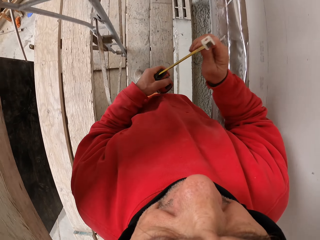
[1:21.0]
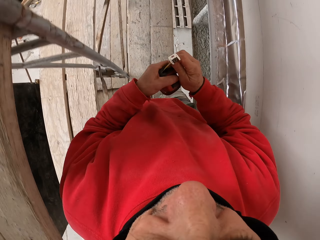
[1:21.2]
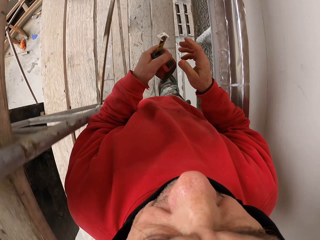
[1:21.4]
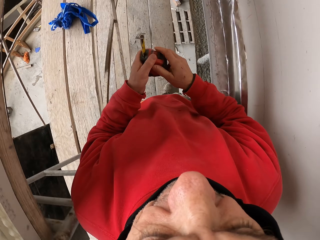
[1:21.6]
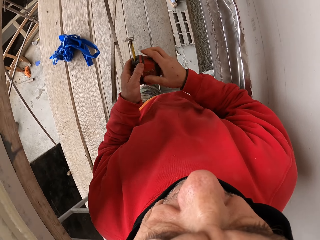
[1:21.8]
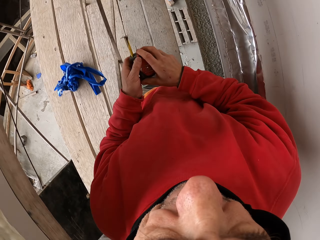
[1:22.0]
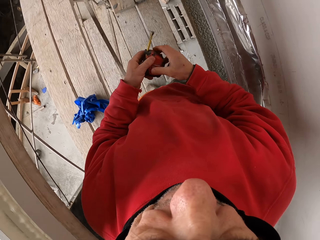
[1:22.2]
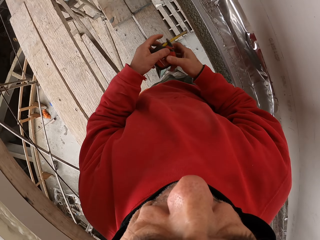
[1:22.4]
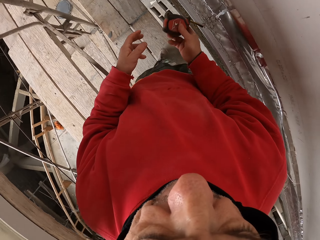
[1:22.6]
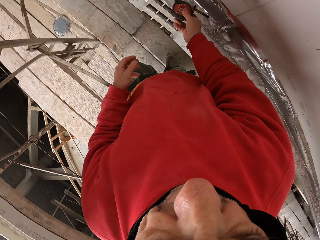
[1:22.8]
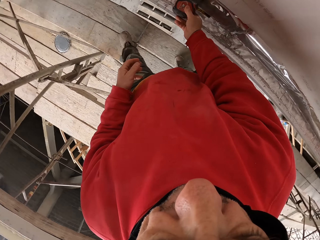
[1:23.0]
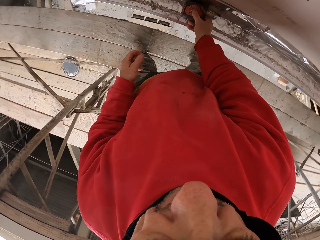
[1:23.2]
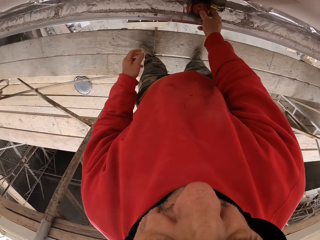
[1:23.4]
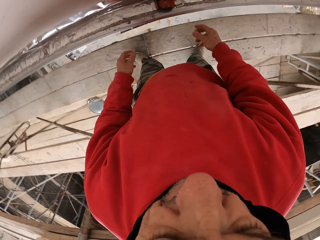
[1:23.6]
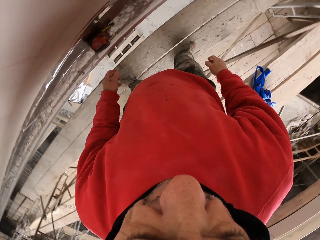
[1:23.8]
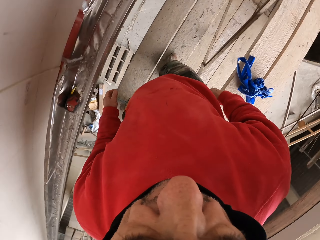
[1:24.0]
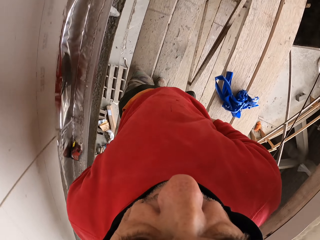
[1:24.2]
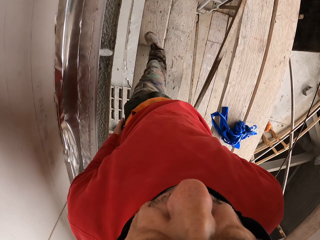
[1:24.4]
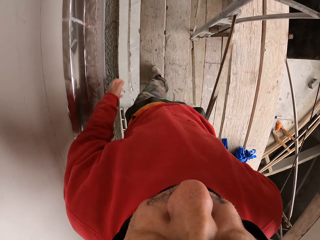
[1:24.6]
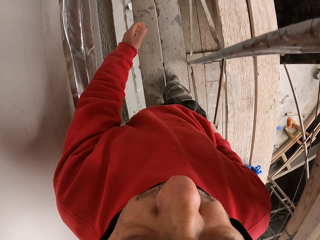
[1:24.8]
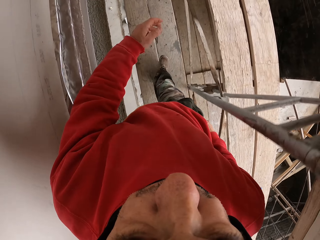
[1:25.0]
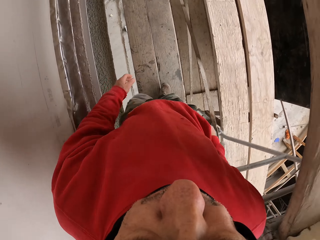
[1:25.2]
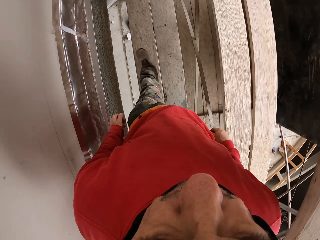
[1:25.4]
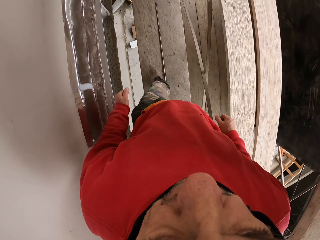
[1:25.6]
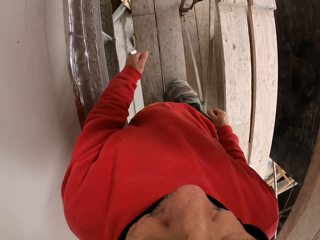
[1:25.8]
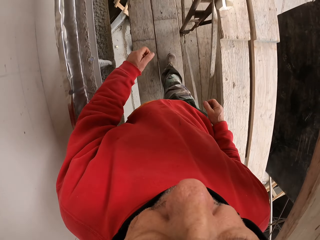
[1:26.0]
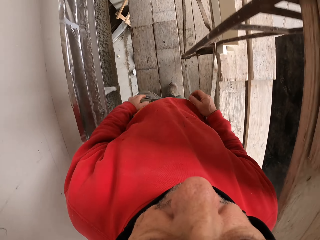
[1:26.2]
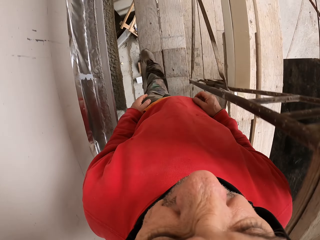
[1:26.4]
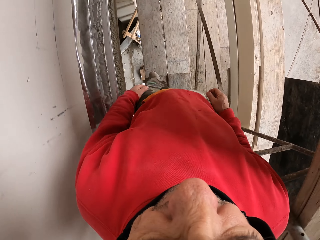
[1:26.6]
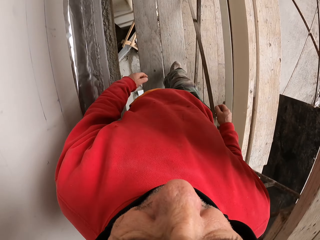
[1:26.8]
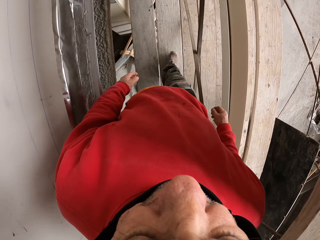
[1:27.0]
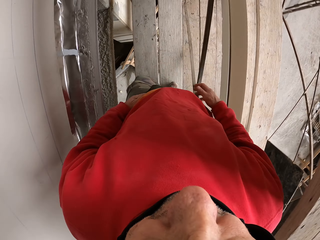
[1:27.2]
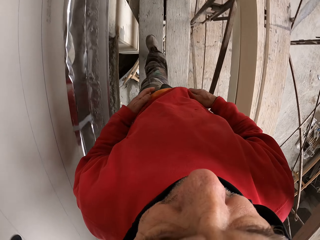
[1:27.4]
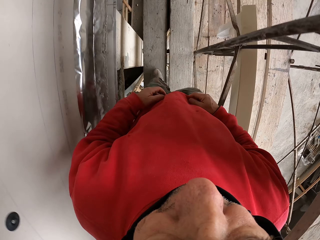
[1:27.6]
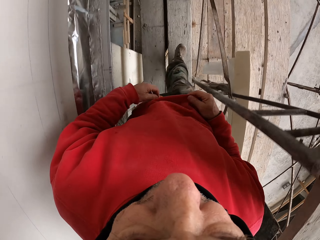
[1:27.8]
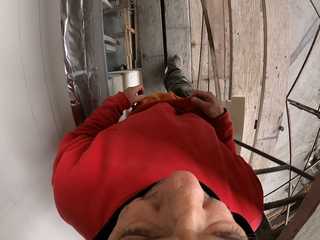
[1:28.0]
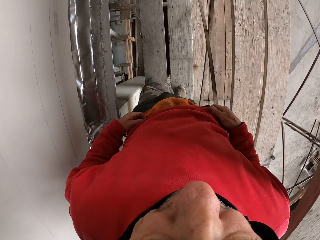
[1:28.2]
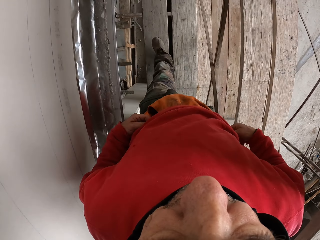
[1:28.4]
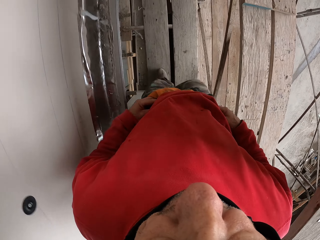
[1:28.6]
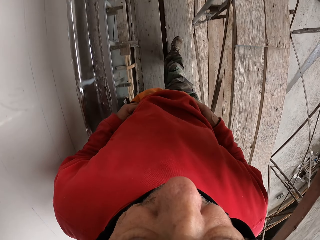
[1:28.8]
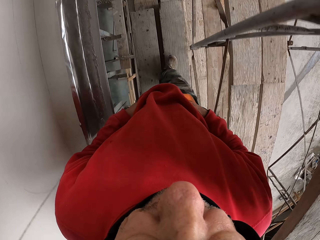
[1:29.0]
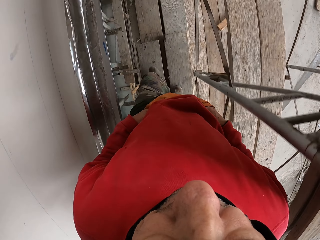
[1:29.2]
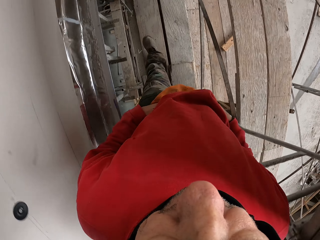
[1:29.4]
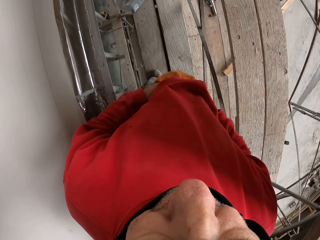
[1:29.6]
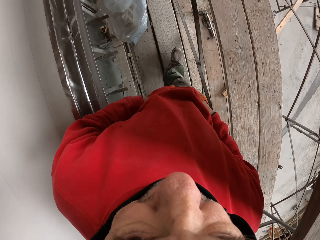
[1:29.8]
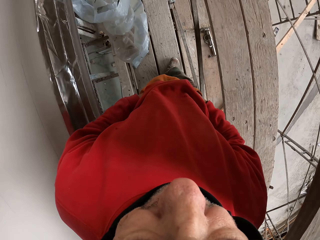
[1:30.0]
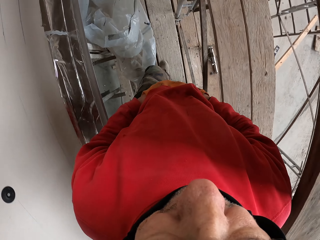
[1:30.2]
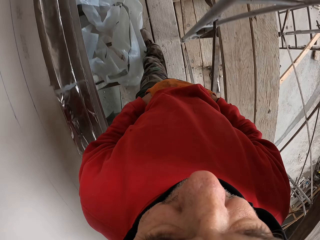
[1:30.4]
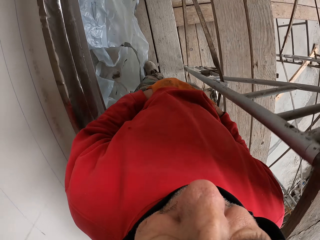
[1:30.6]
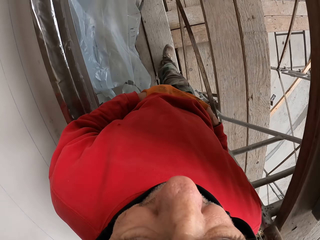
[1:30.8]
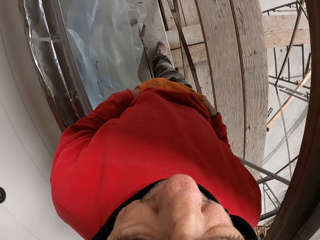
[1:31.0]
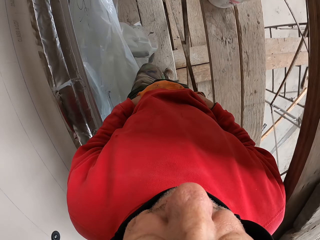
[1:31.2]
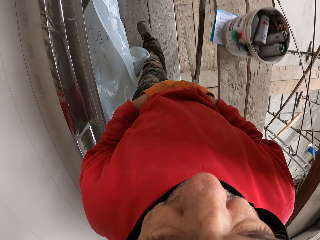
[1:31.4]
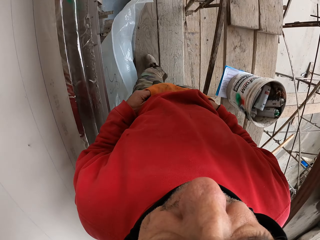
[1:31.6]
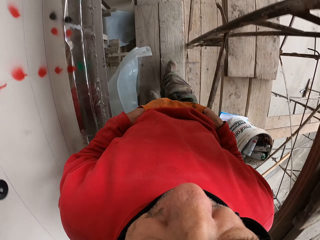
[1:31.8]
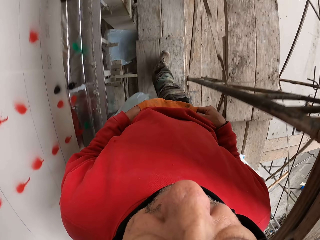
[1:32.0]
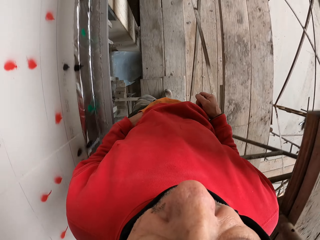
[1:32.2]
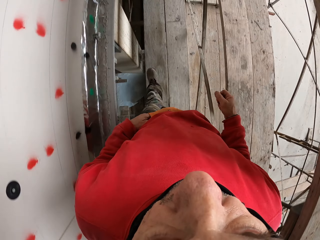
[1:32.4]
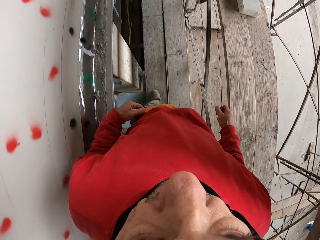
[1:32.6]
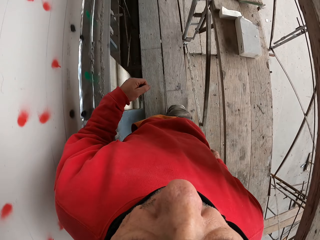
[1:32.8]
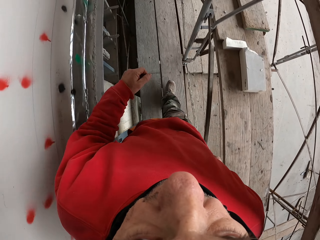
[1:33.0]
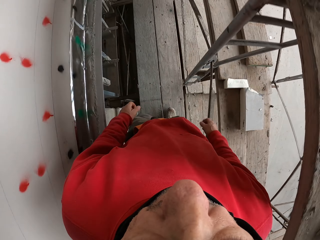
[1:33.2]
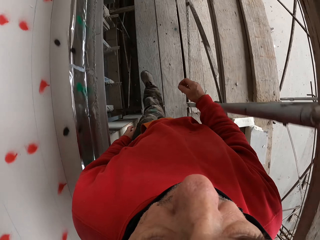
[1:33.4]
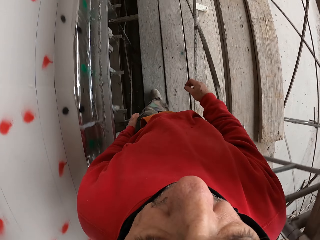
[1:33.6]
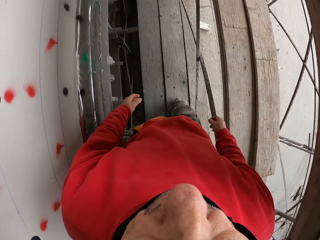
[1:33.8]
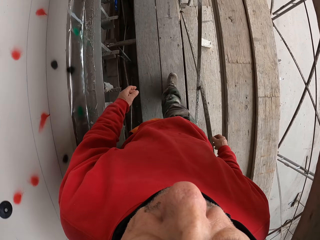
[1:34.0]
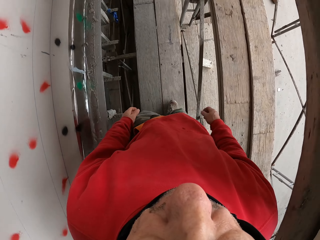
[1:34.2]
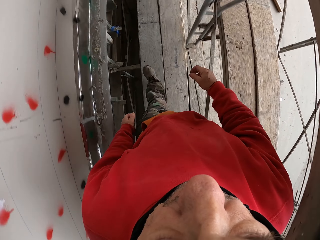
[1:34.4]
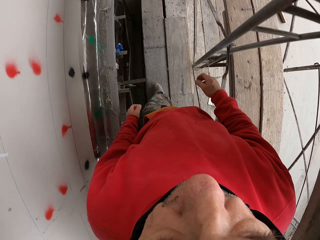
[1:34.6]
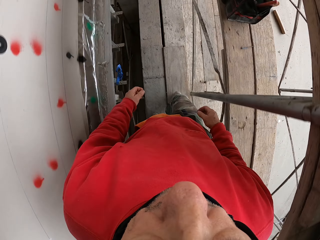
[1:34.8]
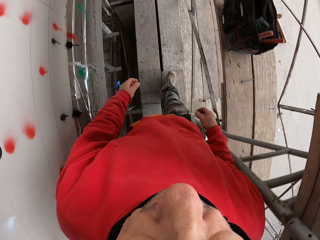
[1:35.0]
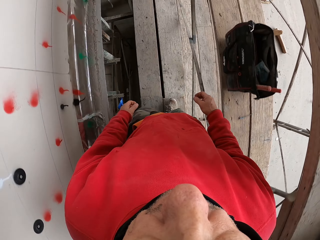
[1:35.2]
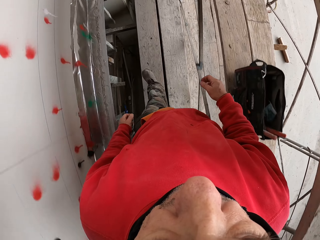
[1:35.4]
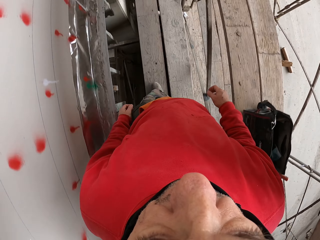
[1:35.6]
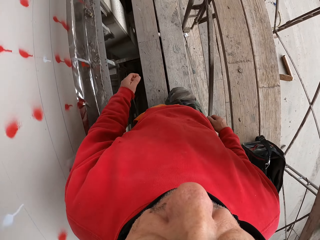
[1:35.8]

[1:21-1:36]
The camera wearer walks around the workshop. They put the tape measure down. They walk around the workshop and look around. They touch the sweater. They walk. They walk again and put the hand in the pocket. They walk around the workshop and remove the hand in the pocket.

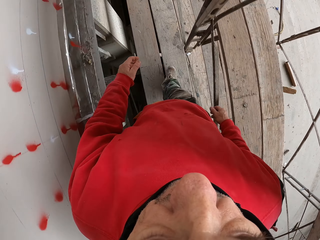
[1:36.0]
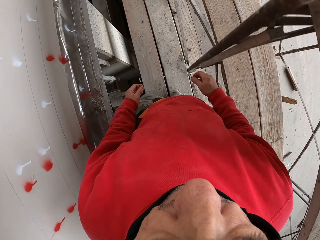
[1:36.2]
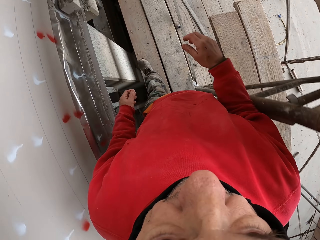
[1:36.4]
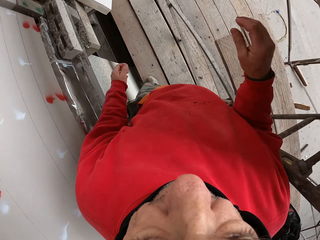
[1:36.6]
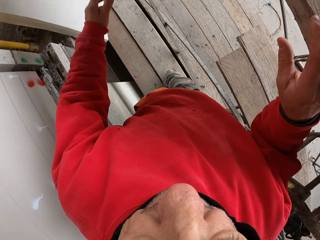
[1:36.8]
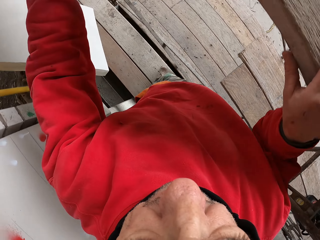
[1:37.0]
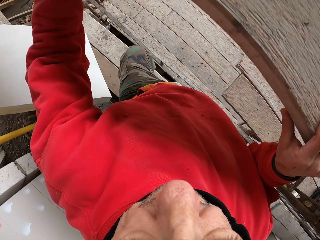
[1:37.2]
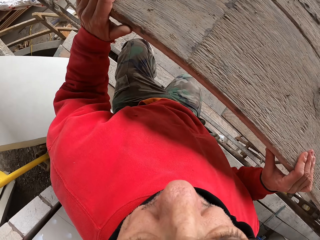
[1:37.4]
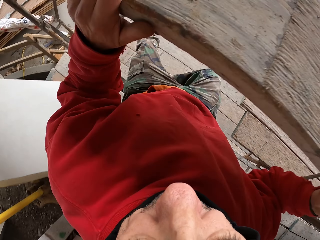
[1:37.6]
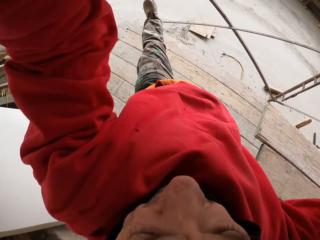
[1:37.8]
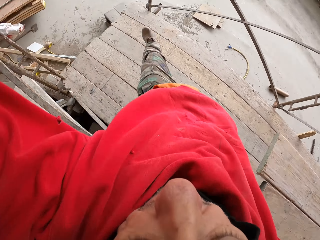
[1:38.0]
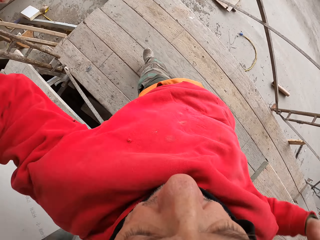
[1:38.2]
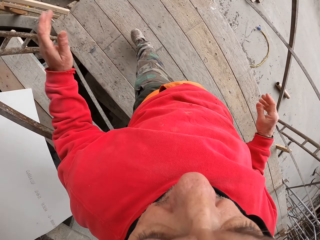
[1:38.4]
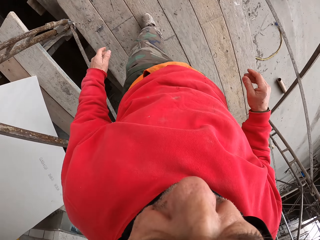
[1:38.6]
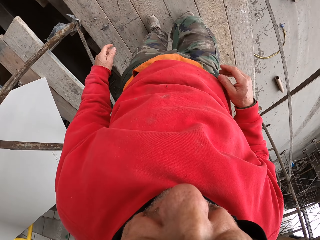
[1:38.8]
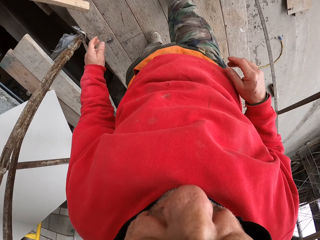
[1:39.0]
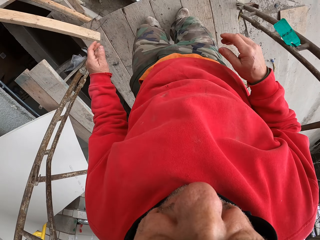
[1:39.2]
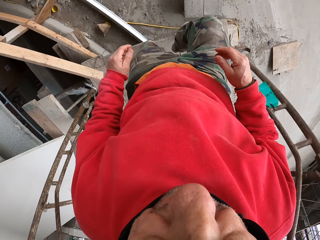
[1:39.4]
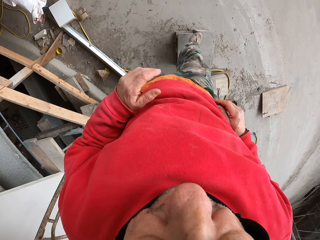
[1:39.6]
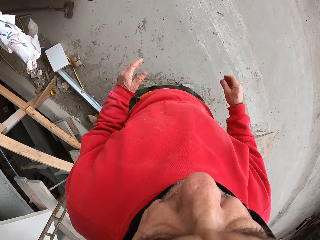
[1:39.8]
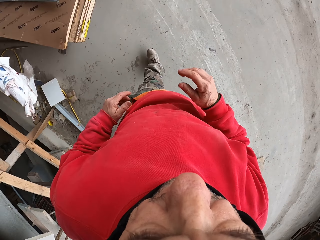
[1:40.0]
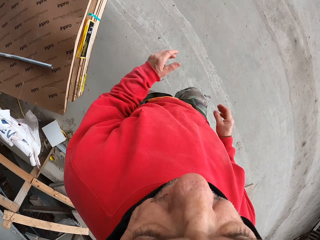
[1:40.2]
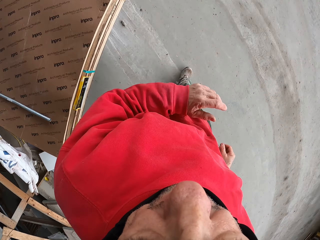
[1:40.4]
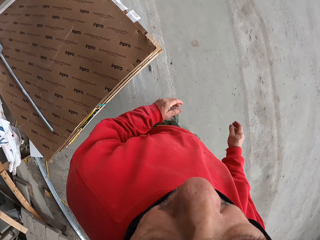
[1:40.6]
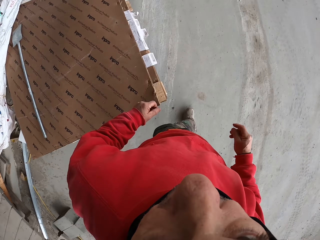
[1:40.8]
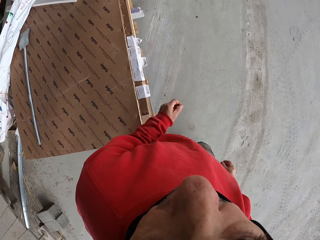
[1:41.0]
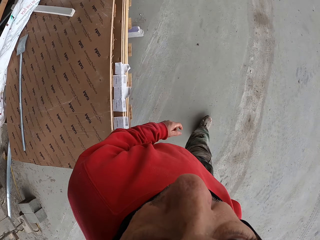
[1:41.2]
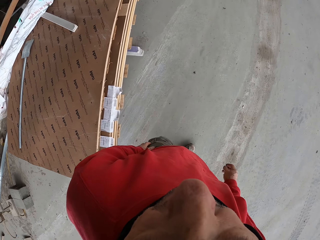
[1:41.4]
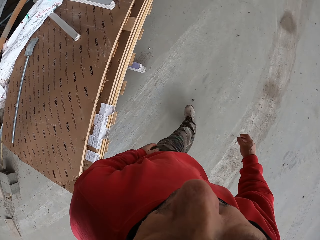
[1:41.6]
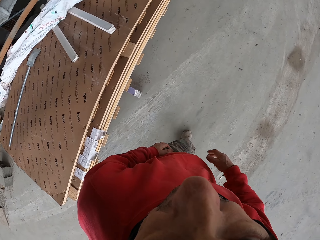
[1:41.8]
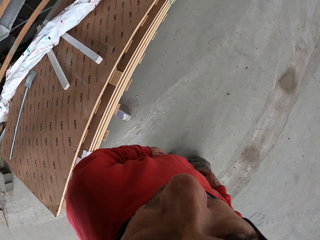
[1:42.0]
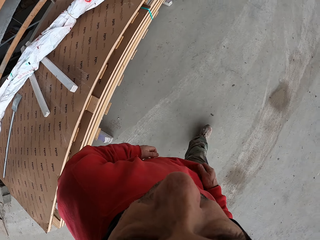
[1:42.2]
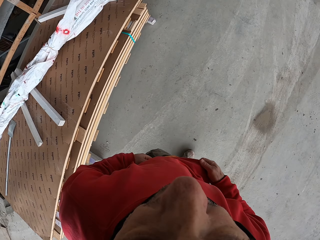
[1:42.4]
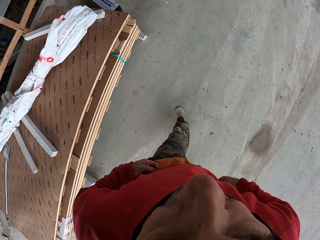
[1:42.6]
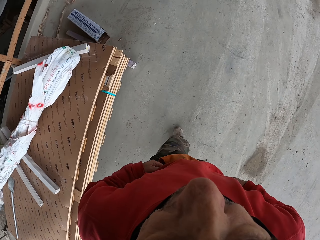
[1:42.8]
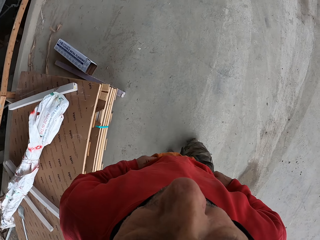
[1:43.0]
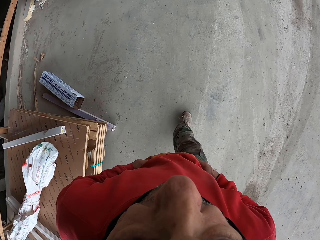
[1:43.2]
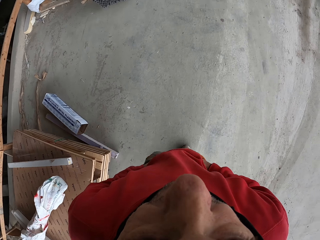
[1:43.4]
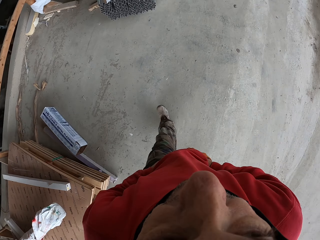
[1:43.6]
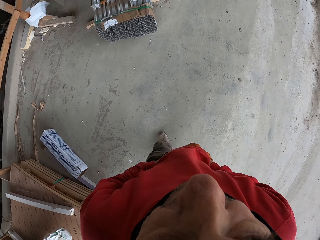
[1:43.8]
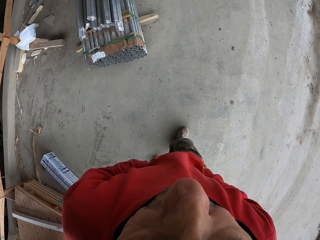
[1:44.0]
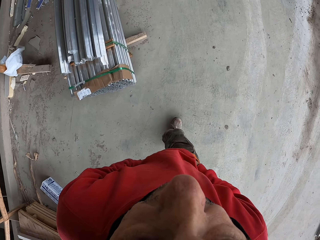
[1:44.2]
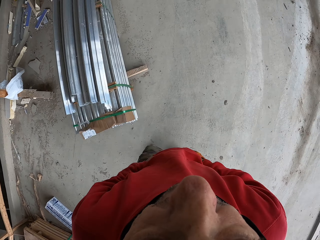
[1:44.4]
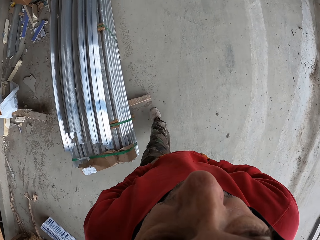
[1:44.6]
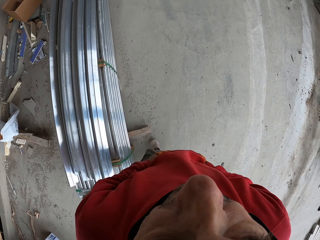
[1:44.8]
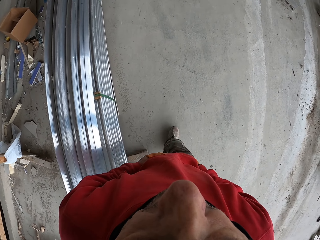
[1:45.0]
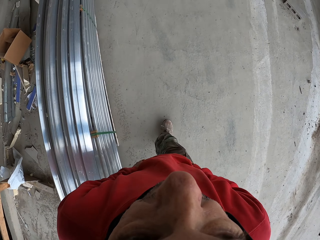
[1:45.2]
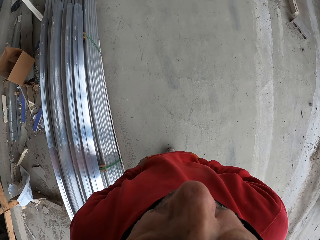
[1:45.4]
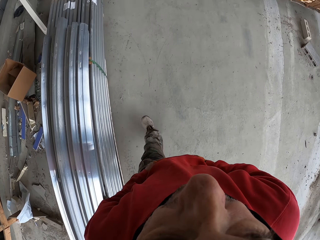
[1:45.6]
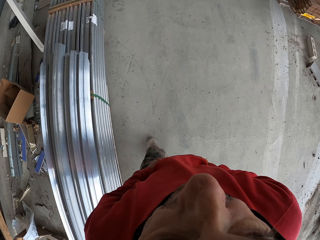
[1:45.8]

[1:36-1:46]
The camera wearer walks and holds the wood. They walk and put the hand in the pocket.
